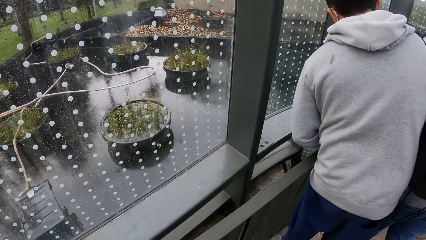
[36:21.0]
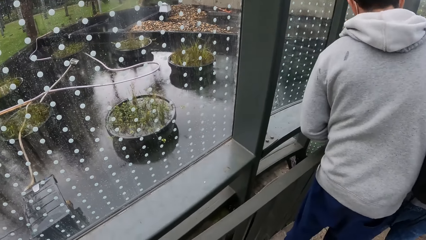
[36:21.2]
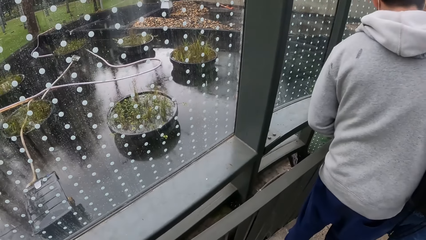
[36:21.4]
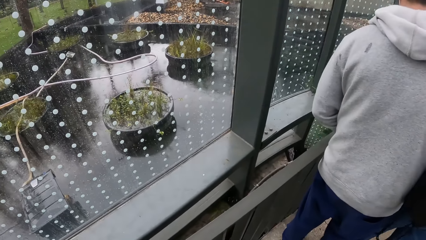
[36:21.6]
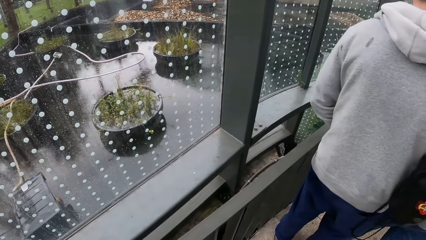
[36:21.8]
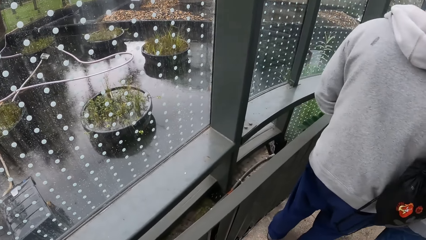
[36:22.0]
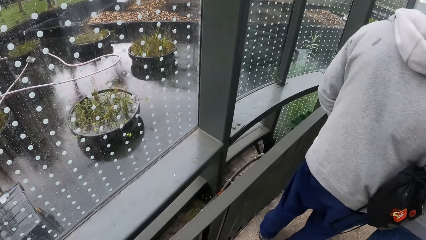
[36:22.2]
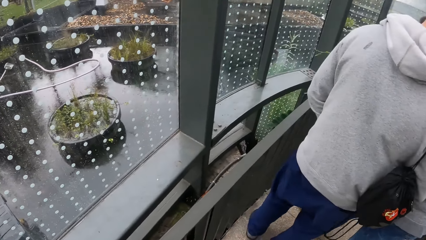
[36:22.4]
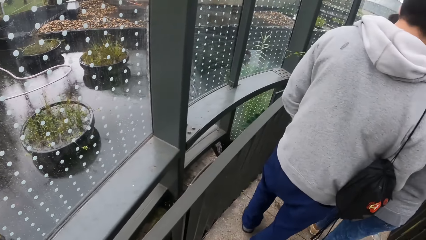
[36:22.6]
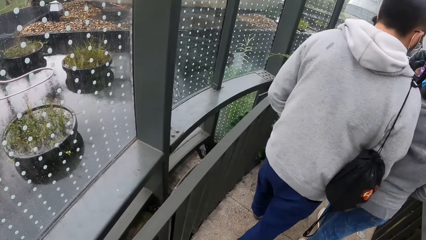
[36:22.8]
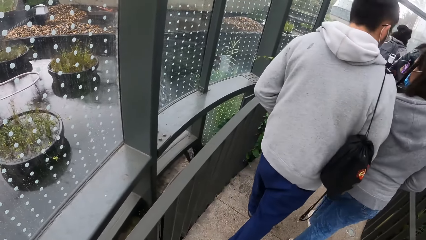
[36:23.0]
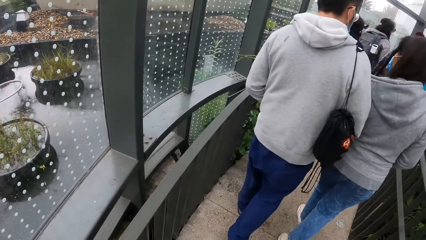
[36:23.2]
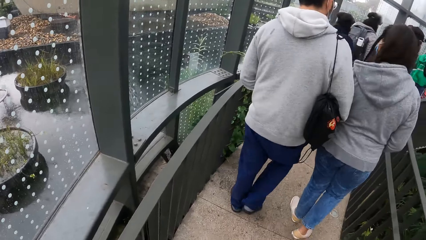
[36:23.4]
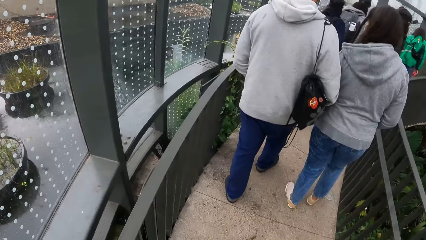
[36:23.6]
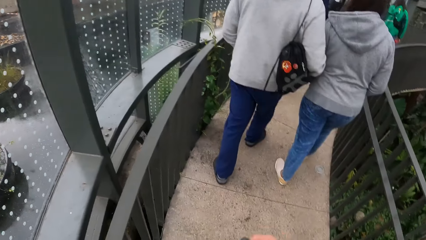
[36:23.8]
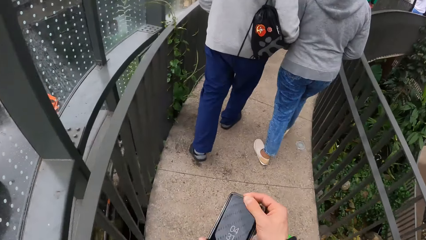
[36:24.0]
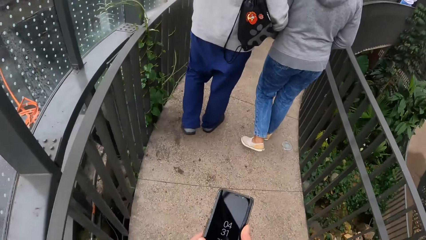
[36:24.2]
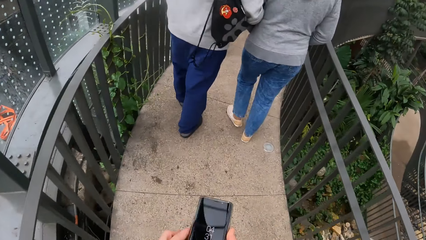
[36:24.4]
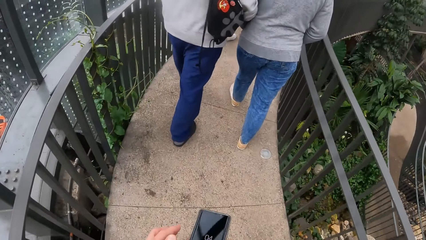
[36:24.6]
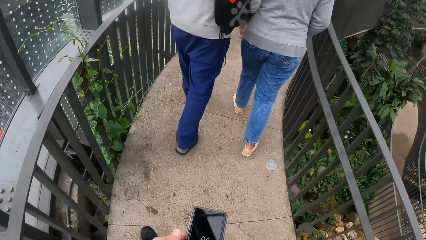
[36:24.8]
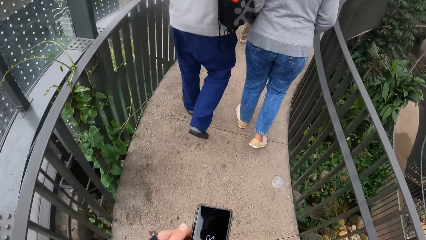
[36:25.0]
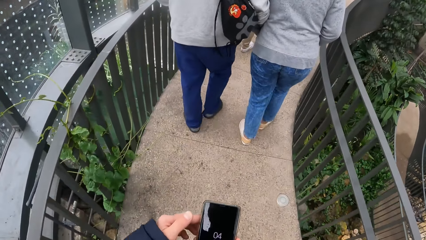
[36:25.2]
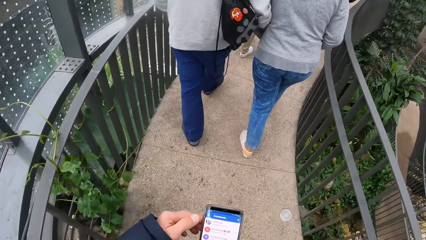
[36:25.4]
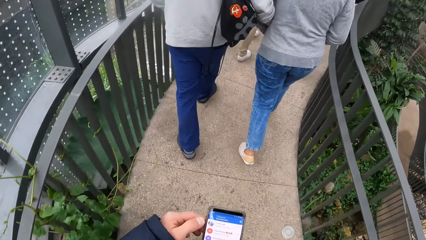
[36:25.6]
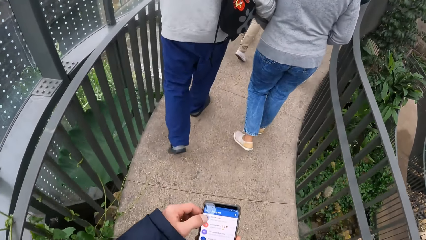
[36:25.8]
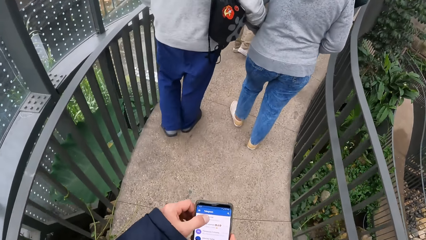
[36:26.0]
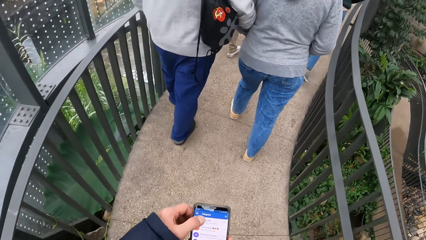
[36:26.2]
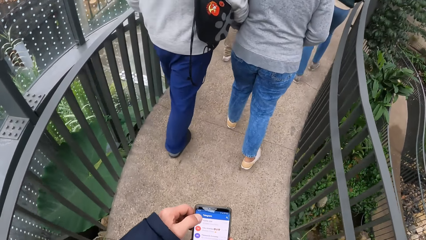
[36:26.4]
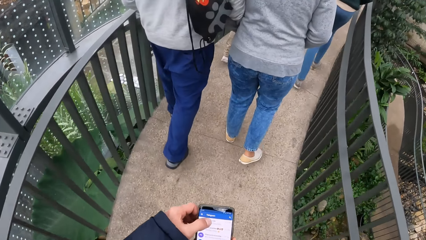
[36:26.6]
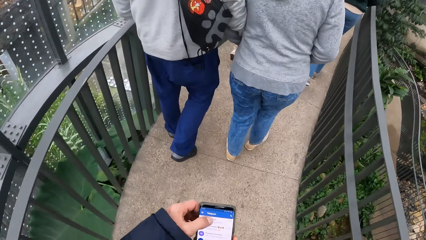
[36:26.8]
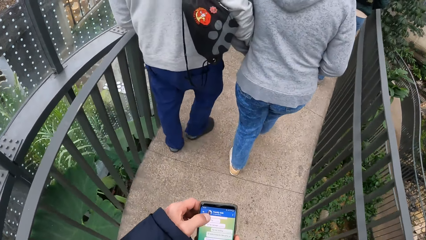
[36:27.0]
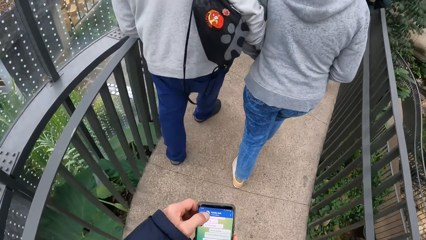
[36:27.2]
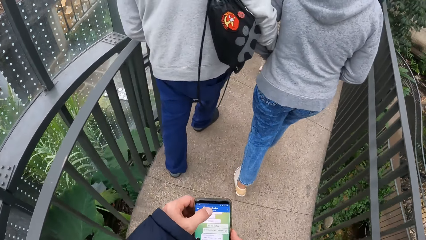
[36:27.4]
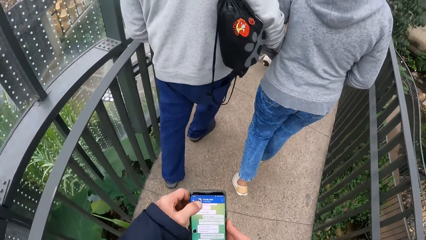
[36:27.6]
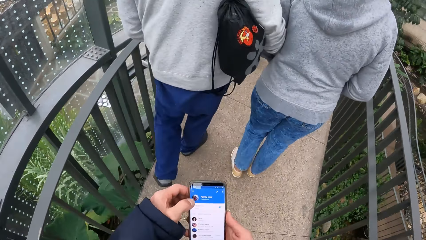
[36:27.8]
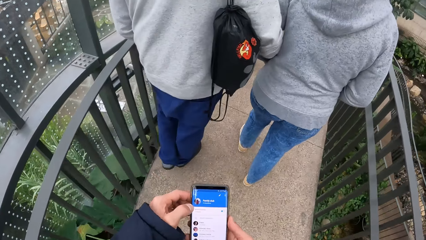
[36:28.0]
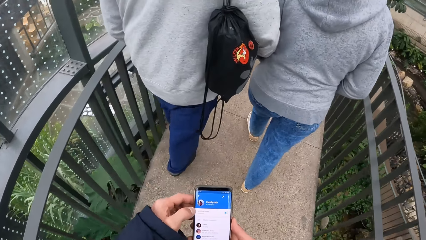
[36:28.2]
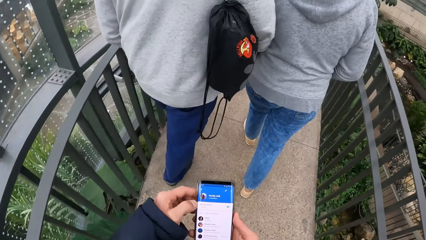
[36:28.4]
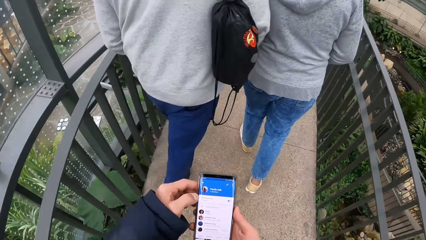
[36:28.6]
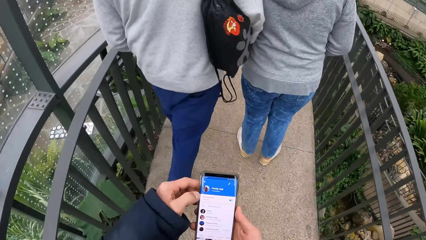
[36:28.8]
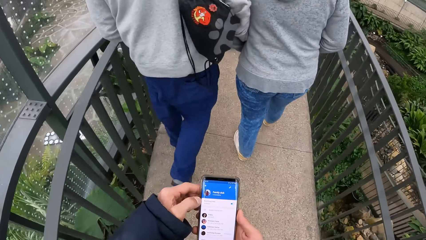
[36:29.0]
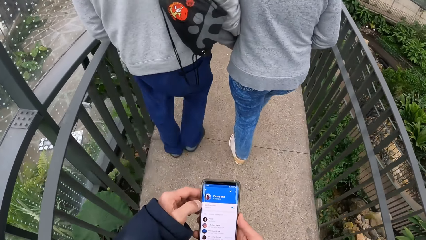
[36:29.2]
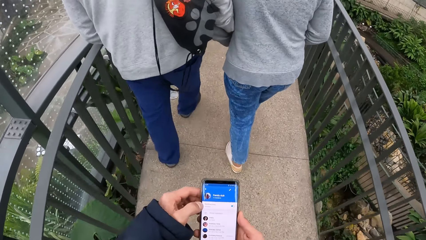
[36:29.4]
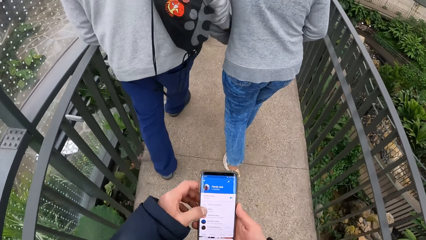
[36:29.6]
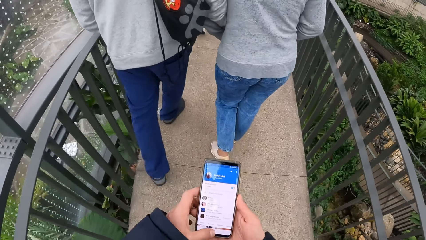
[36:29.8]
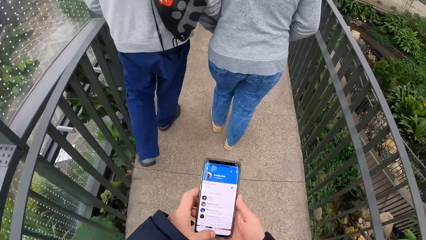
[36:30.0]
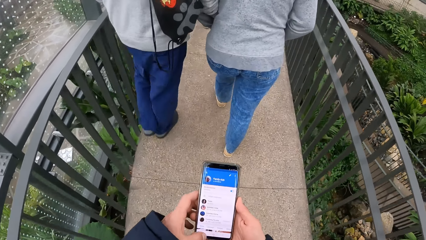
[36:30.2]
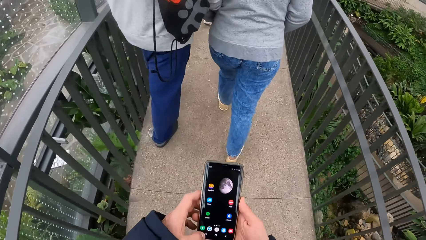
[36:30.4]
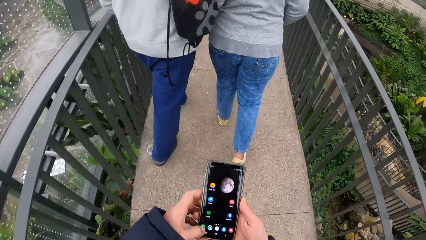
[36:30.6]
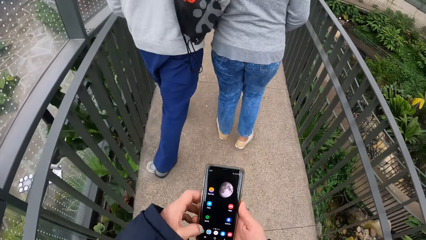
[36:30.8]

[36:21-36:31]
The camera wearer stops along the path. They look through the glasses. They use a phone. They walk along the path.

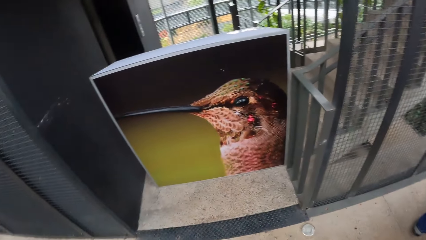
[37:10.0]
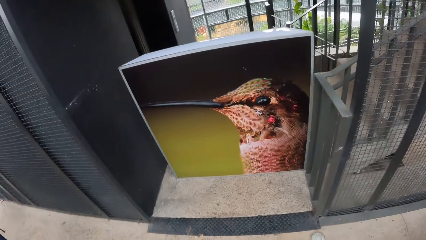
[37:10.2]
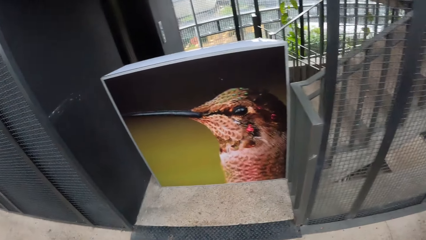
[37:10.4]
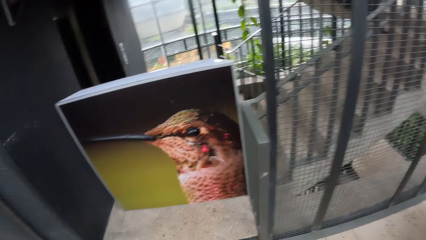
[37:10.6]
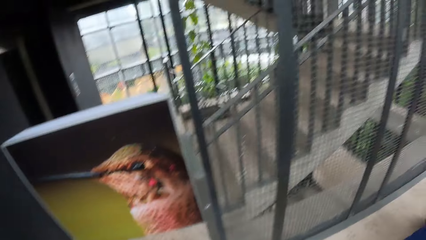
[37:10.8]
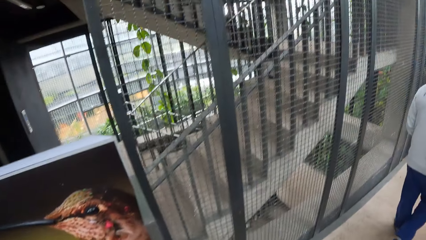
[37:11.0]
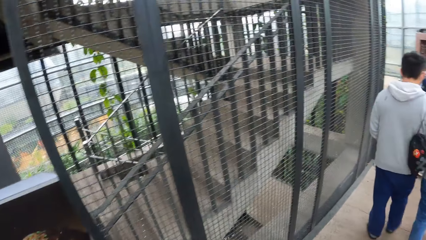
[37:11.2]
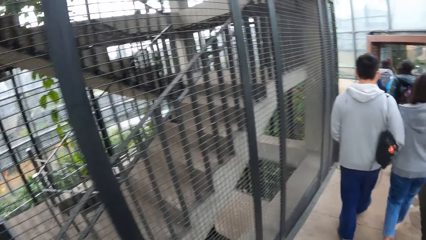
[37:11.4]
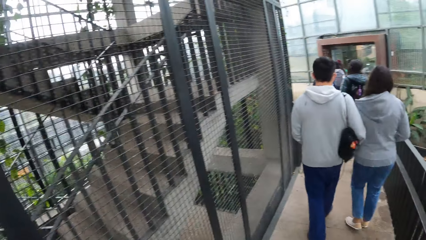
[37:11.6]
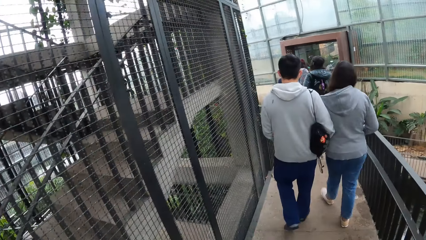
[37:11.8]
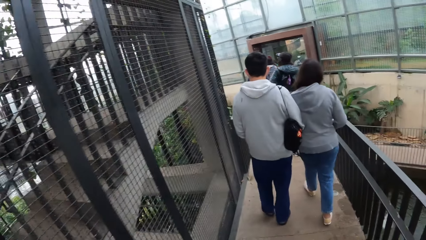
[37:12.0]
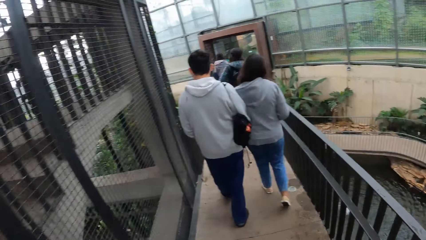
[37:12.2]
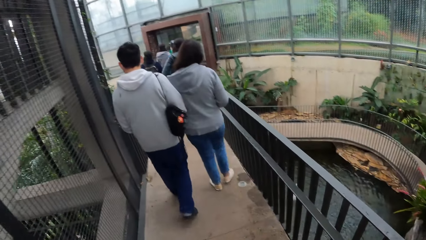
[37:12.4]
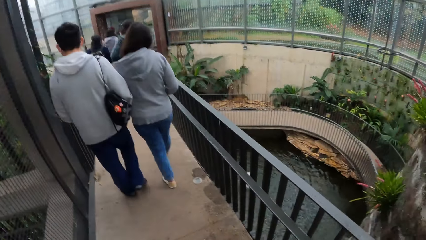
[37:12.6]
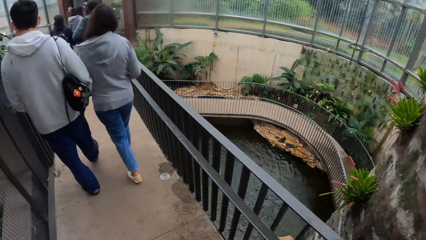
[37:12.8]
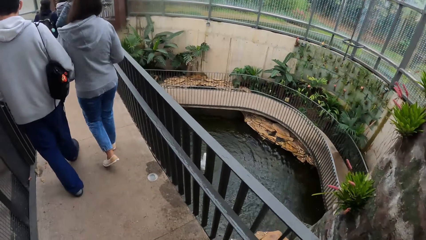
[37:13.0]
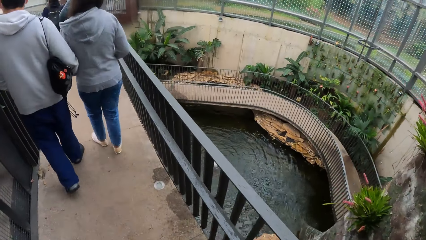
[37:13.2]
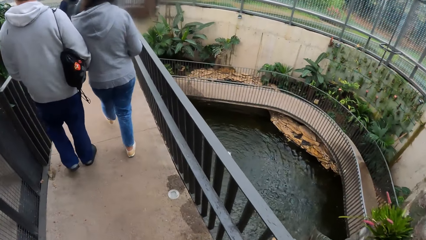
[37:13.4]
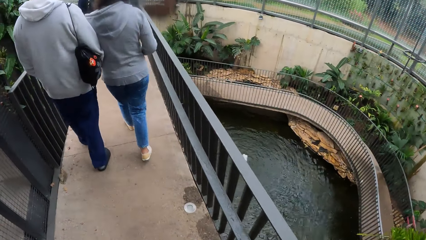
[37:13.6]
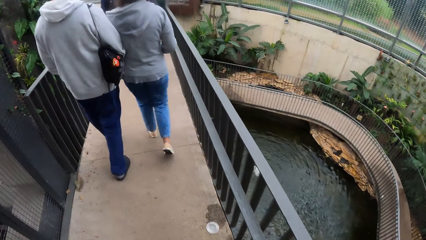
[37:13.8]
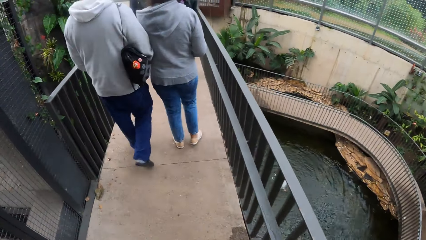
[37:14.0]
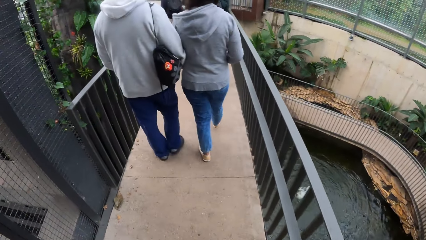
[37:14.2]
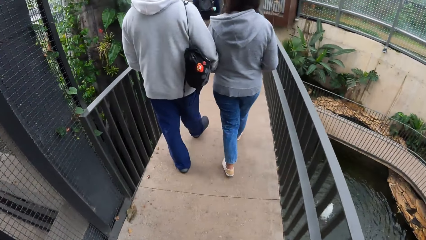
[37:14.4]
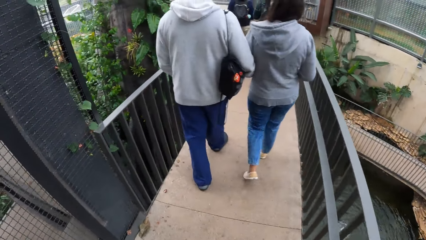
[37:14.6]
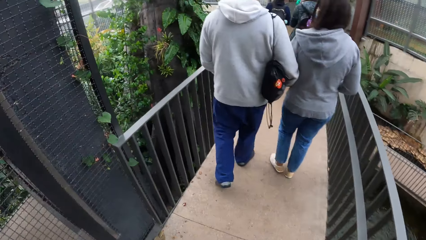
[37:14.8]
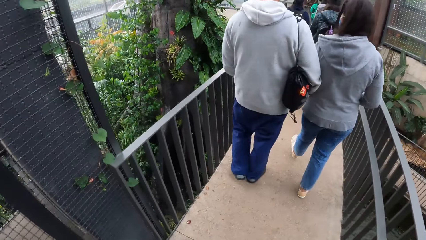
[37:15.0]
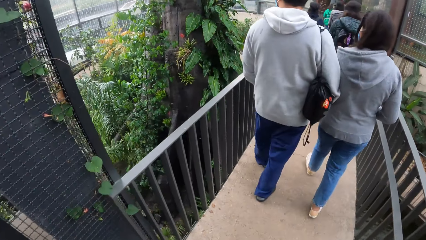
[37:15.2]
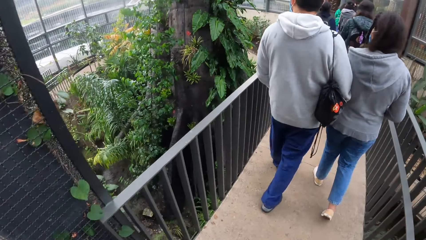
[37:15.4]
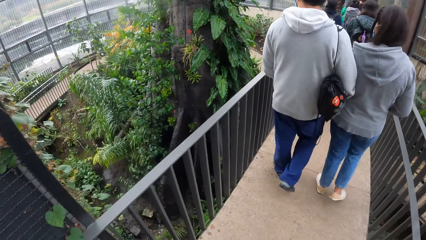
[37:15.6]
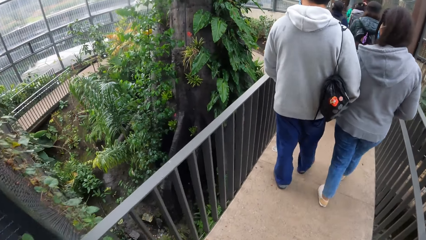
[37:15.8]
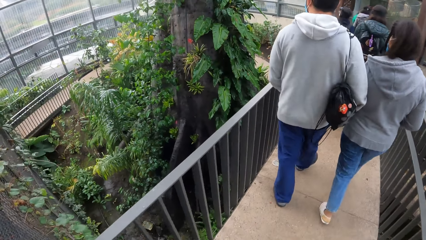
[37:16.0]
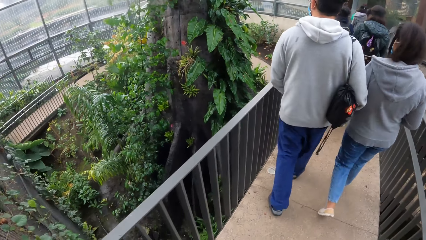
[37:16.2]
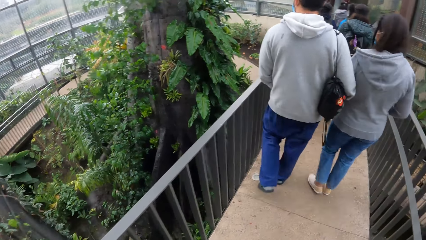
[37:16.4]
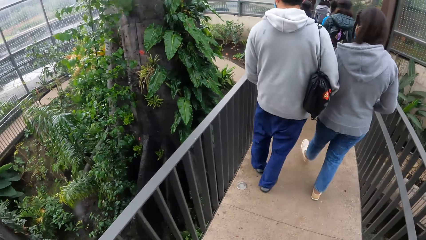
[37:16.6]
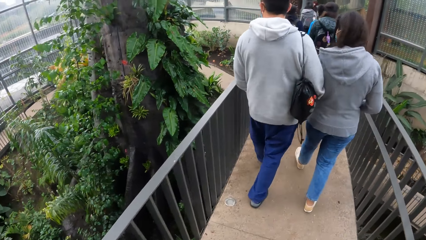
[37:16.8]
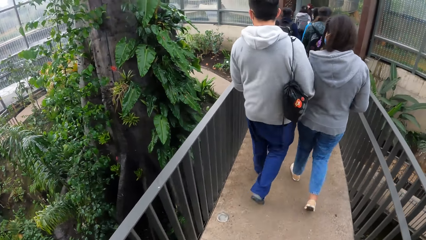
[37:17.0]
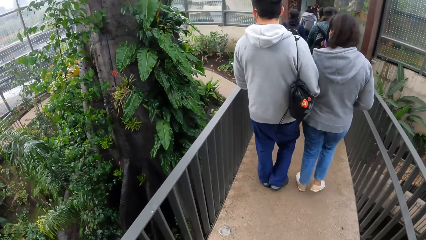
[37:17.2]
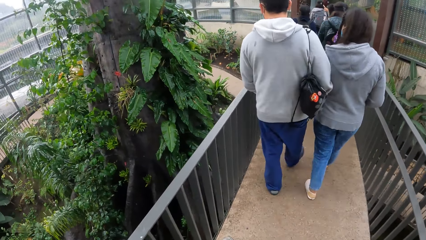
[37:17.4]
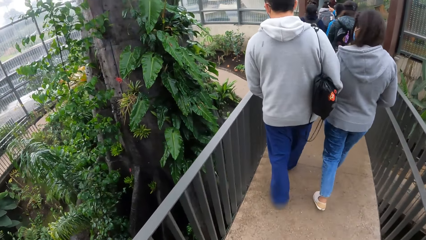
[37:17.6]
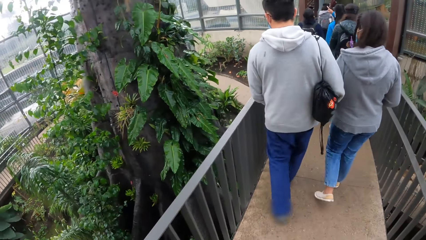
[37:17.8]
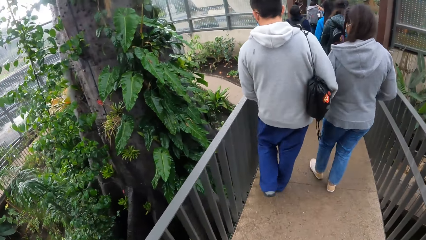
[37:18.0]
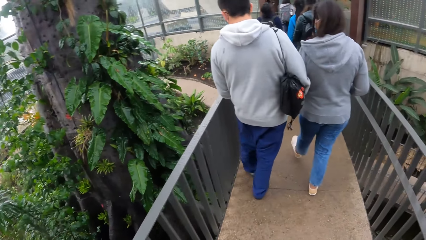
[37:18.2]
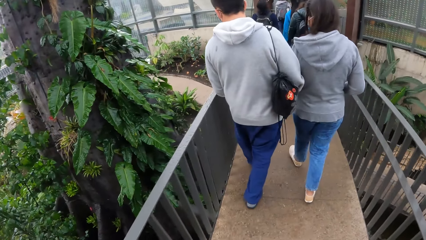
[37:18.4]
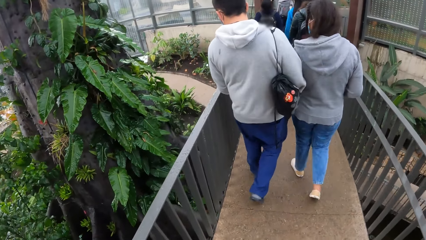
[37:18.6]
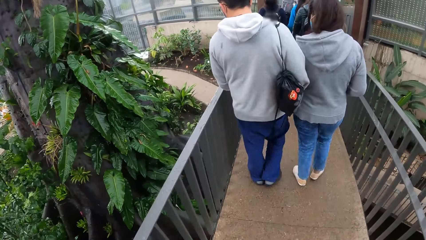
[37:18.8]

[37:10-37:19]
The camera wearer looks around the compound. They walk along the path.
